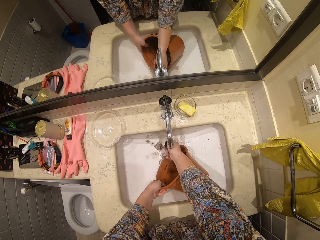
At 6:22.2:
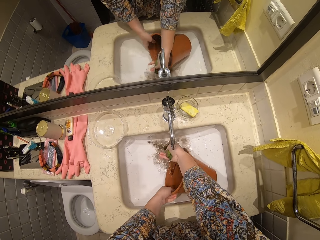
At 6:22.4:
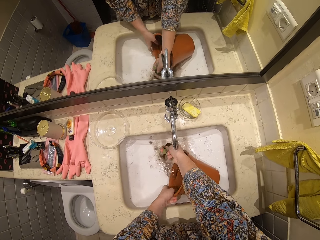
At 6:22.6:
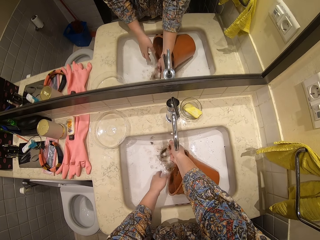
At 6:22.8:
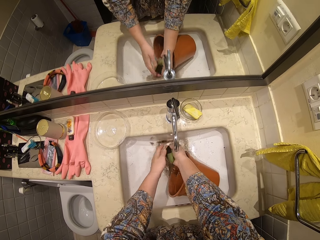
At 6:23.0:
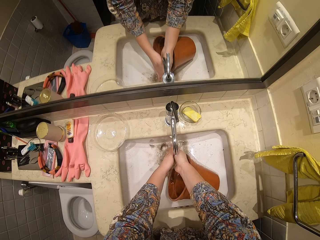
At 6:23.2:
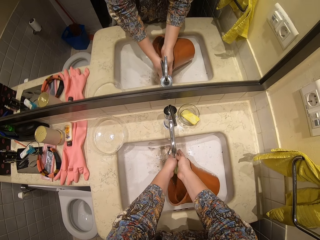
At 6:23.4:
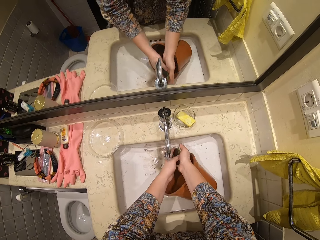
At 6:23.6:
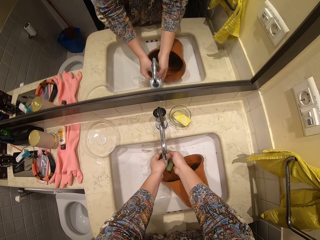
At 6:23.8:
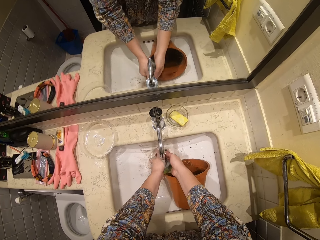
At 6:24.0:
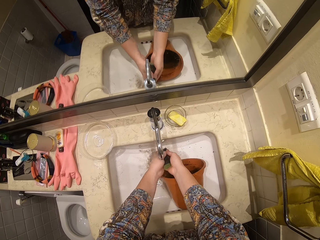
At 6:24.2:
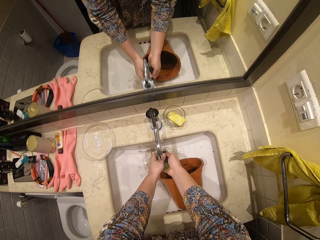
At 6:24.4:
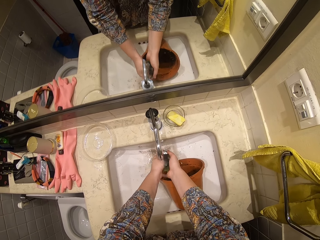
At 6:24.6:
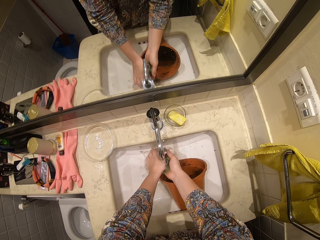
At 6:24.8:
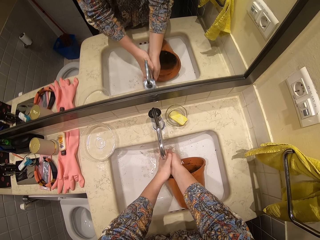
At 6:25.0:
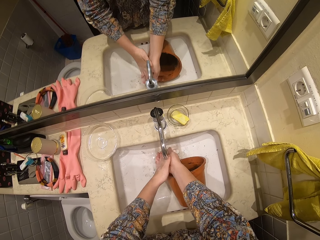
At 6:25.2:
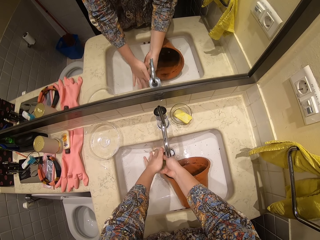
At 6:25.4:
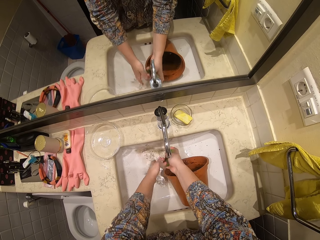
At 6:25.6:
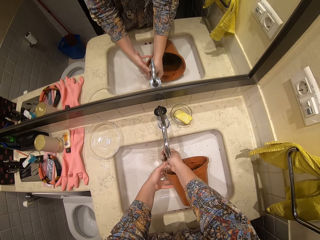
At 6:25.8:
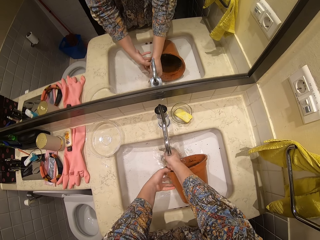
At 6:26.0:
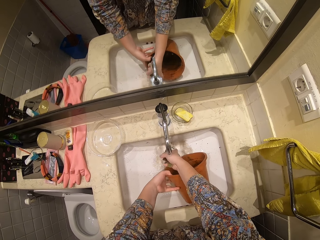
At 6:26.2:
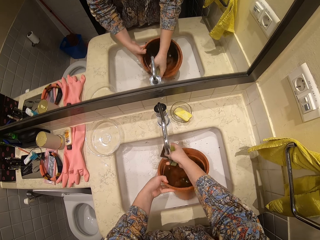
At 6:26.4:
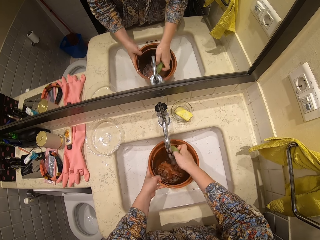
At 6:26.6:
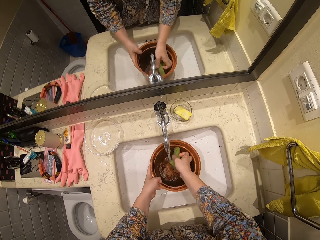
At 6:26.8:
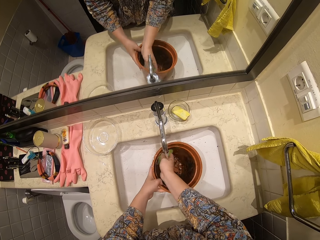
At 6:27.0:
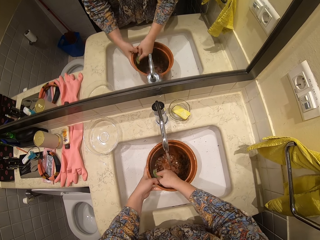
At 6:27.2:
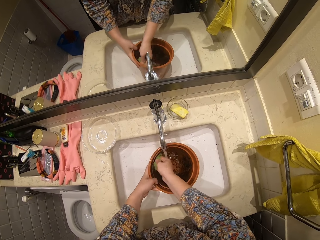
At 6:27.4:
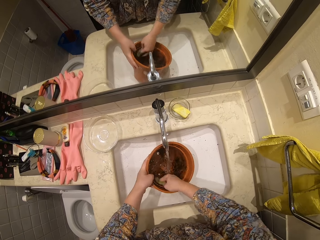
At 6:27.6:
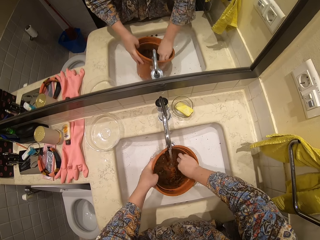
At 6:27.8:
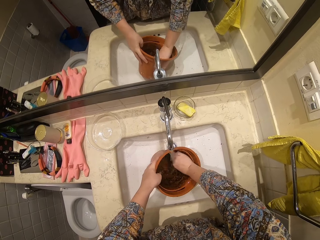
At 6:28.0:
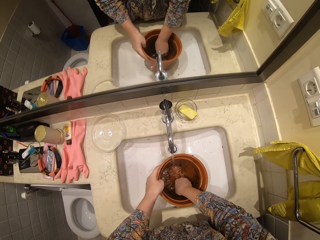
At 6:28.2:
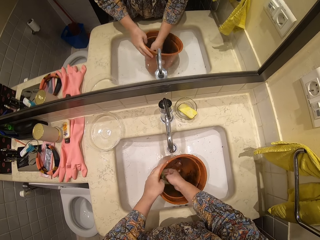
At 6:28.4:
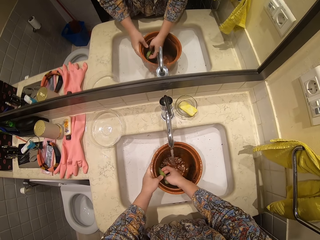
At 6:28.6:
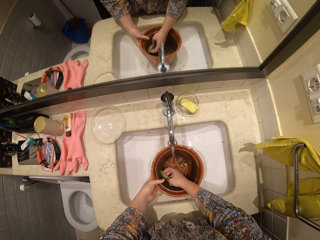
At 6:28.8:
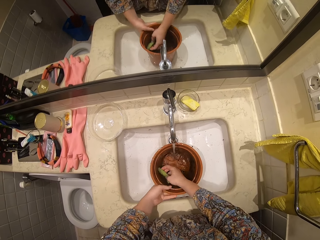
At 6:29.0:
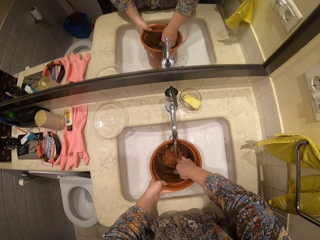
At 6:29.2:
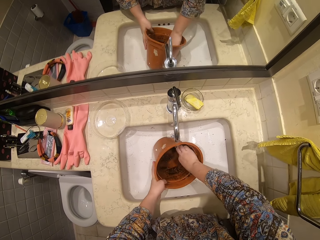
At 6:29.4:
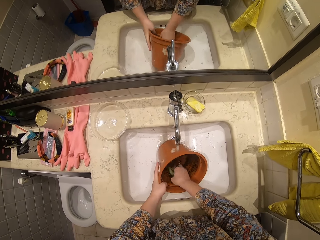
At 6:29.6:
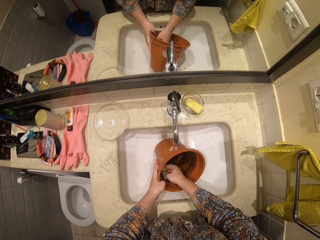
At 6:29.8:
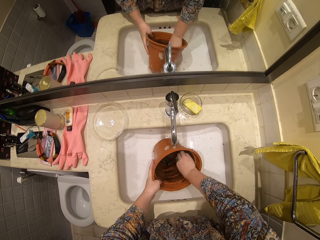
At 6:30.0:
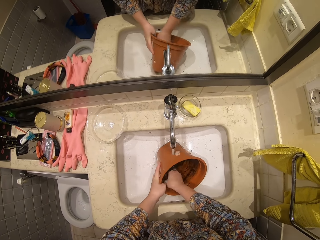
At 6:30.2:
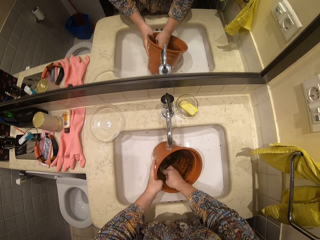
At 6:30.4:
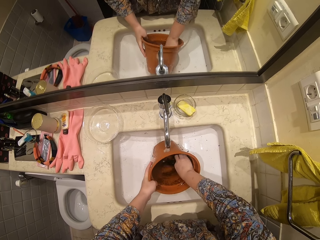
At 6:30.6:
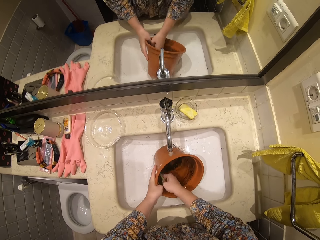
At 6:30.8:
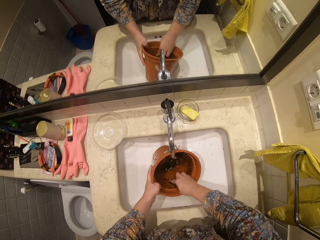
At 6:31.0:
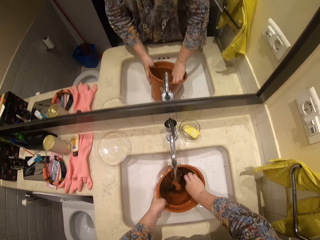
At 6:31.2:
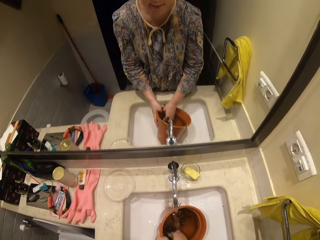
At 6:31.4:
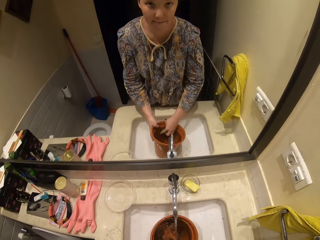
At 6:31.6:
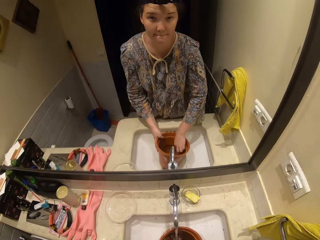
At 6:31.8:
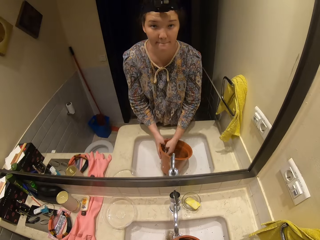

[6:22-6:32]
The camera wearer washes the sponge. They wash a bucket.

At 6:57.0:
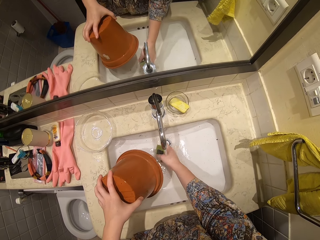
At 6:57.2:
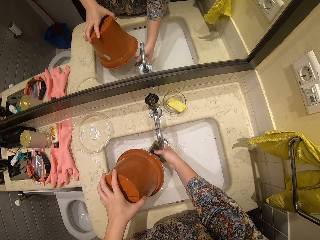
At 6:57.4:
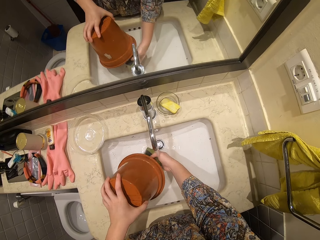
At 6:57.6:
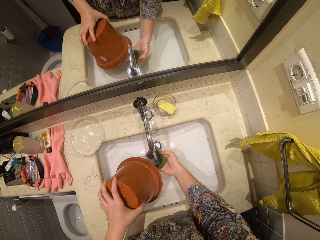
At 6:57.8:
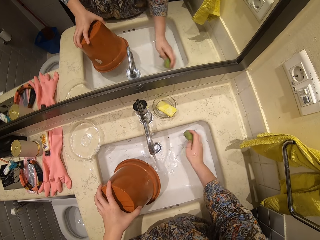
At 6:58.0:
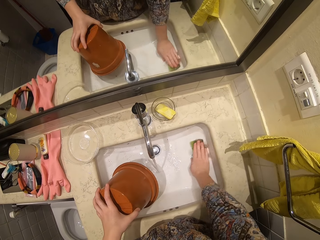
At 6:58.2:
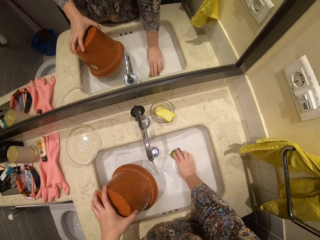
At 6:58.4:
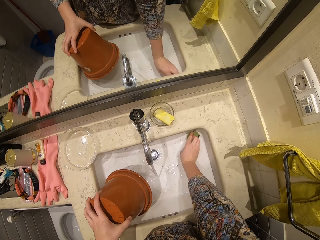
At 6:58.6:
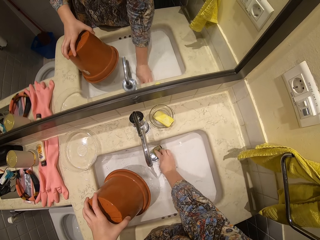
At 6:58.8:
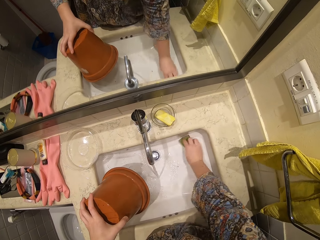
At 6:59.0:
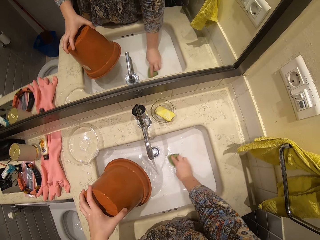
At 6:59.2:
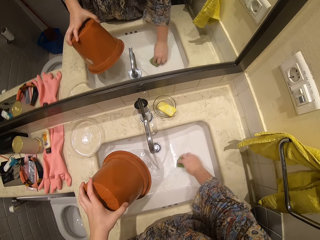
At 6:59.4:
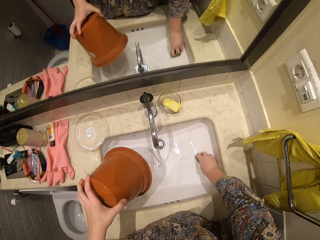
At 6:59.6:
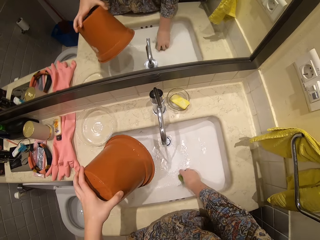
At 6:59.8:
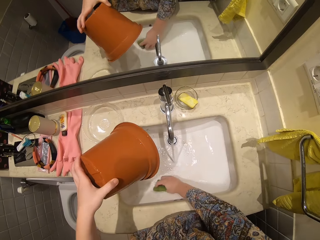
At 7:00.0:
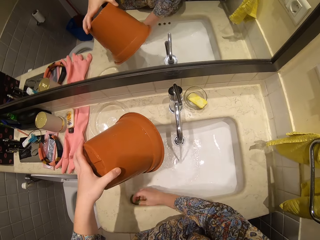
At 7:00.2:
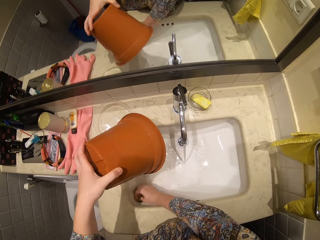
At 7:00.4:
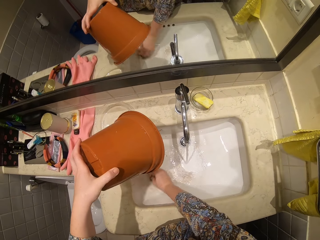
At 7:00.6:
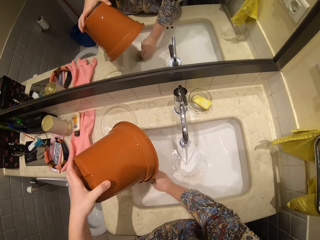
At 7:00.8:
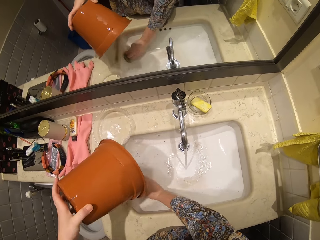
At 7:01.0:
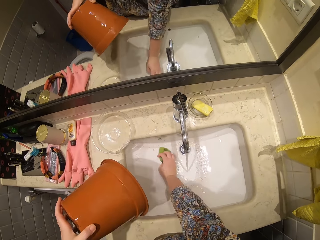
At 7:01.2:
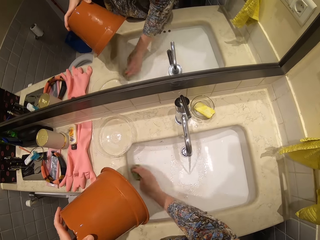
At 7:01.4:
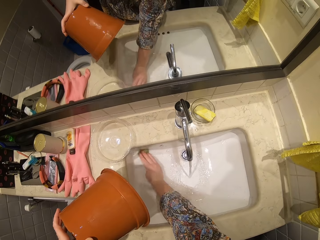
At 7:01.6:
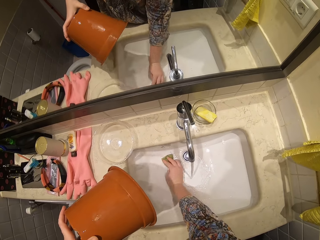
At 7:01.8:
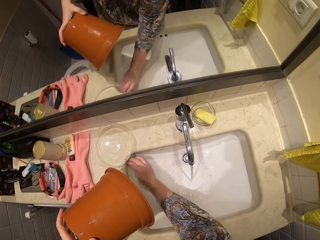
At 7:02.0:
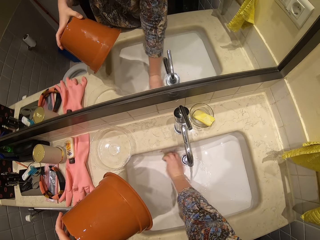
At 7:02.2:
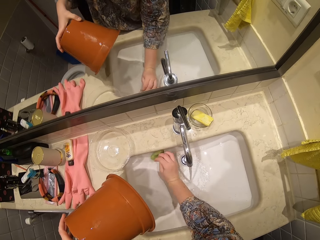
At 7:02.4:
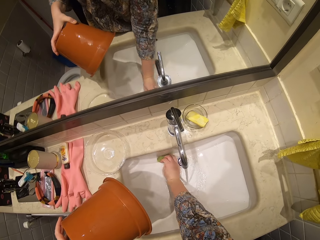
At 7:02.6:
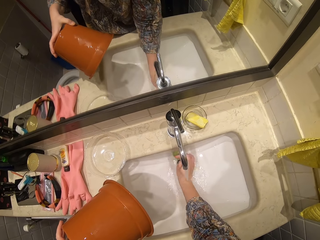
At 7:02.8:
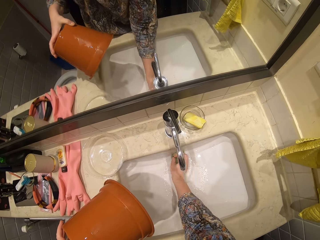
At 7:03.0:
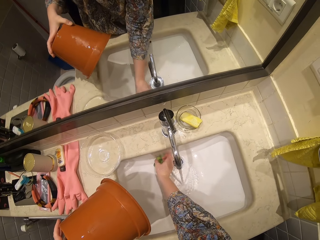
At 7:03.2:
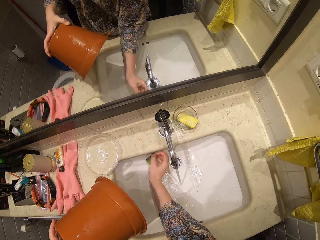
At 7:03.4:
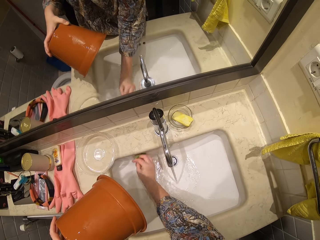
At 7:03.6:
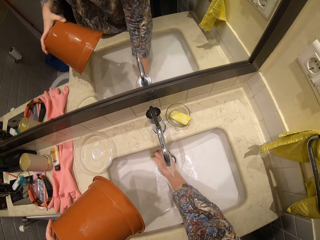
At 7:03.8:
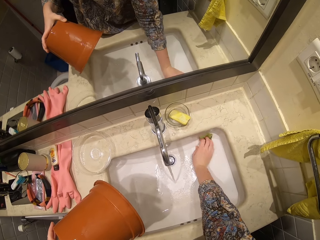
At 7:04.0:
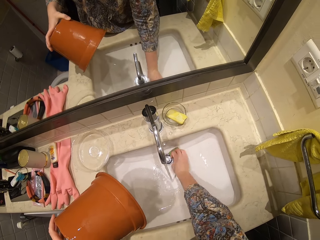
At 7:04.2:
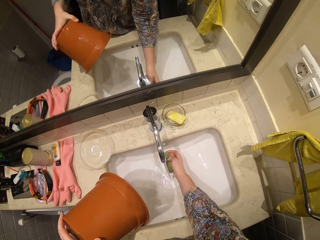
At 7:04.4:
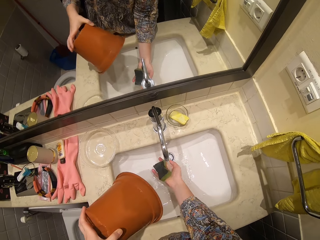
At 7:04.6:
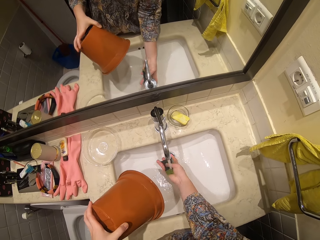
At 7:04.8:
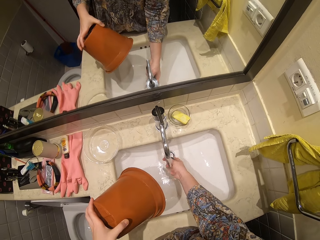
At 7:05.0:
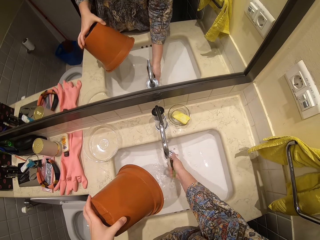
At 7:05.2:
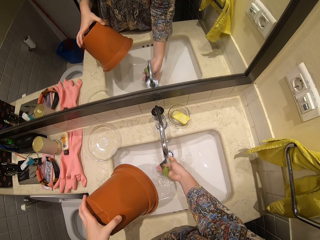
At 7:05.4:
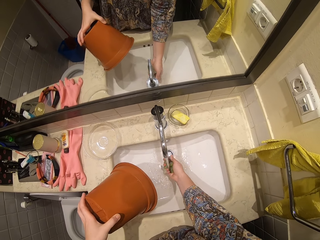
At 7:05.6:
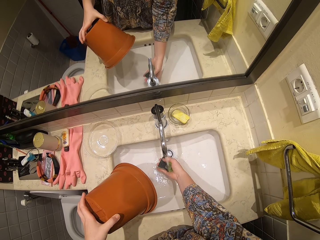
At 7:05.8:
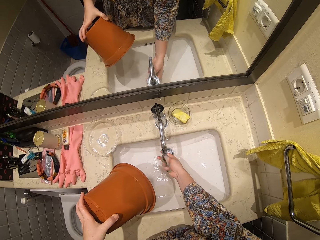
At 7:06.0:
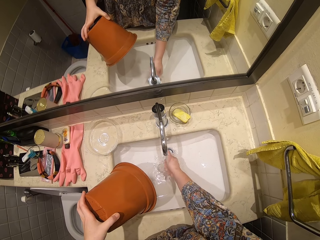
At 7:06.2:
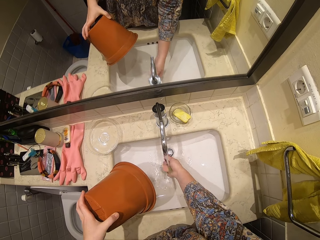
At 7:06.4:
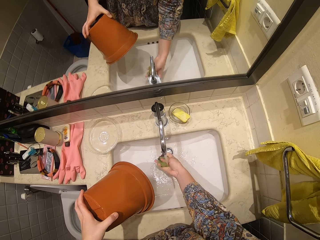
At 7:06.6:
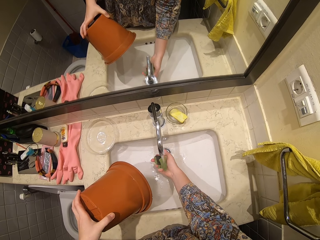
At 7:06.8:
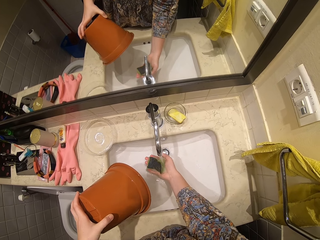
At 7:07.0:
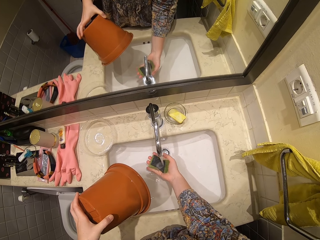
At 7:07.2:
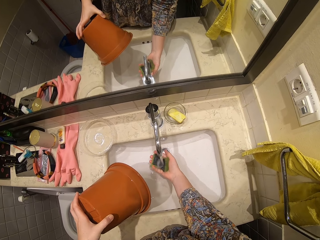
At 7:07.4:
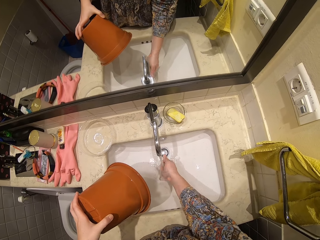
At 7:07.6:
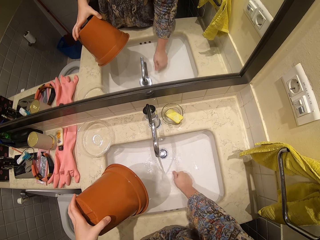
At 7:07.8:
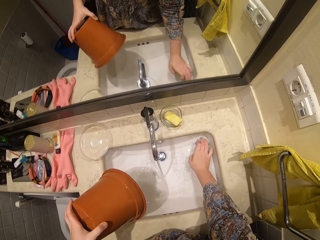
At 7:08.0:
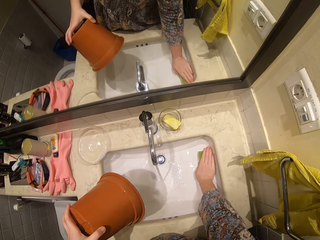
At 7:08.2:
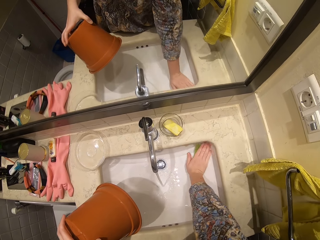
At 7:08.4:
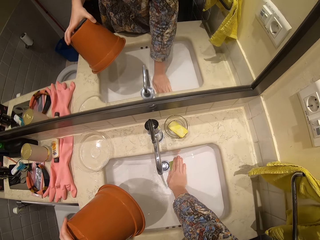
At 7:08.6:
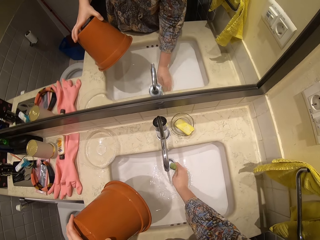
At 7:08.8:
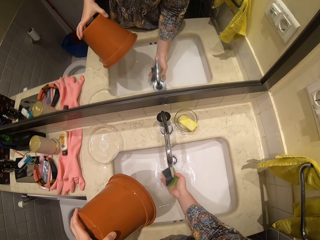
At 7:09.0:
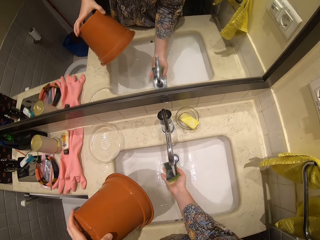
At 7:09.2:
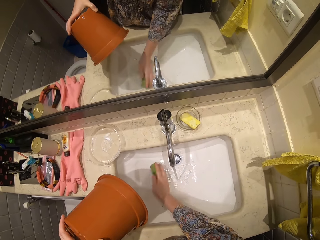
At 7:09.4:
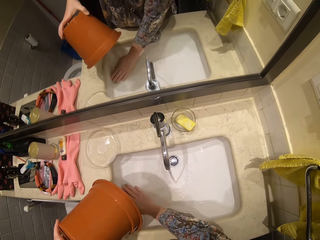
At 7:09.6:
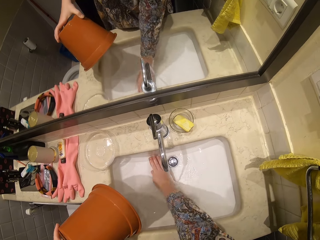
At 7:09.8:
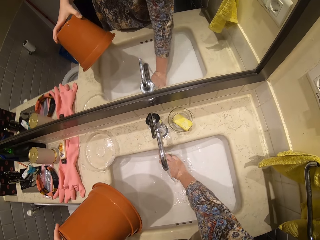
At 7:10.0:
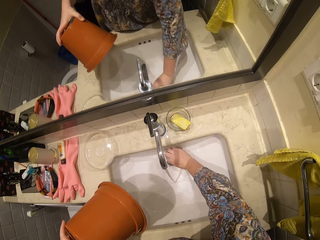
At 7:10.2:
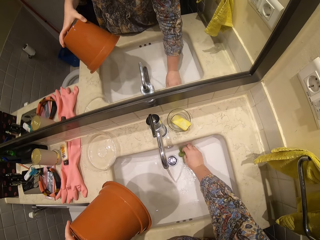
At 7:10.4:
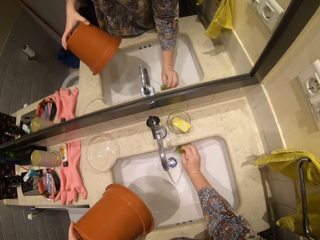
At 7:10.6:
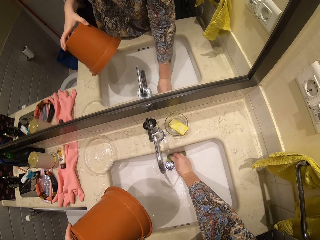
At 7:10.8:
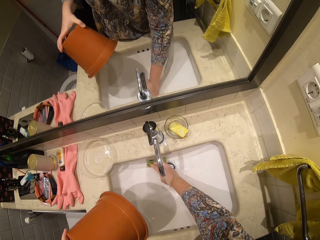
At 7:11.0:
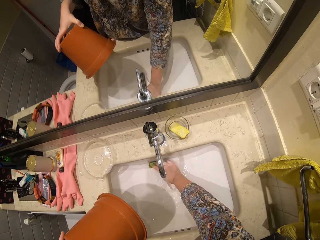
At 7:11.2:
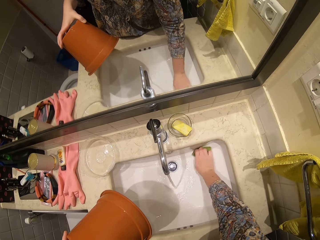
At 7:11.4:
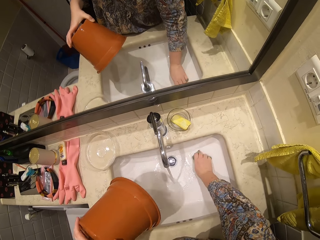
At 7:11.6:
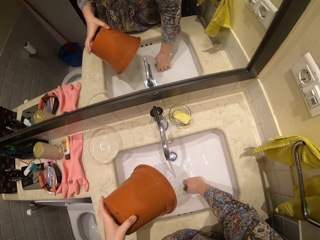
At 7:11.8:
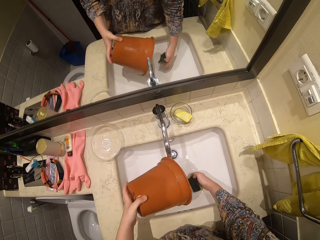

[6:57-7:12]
The camera wearer washes the sink. They squeeze the sponge. They wash the sink.
